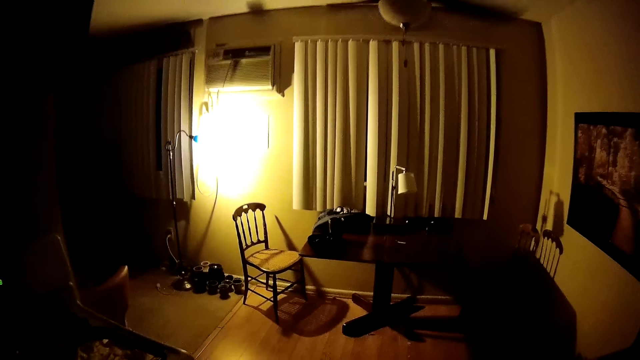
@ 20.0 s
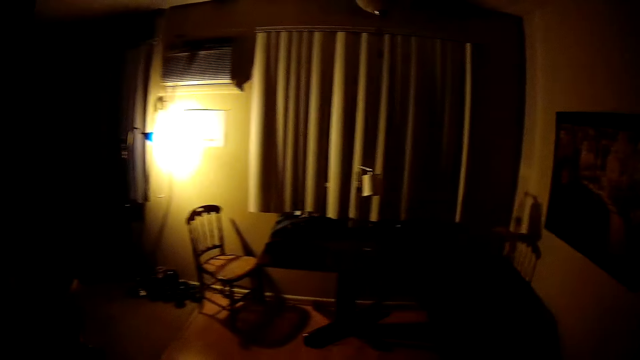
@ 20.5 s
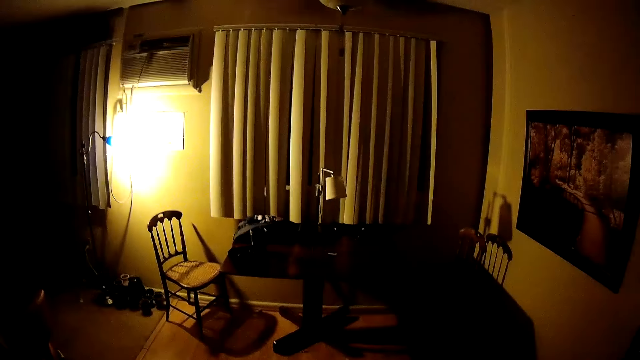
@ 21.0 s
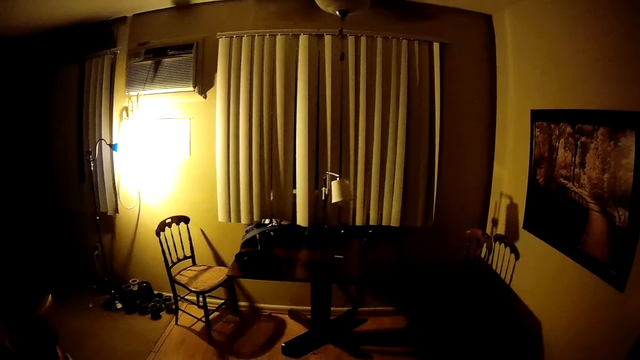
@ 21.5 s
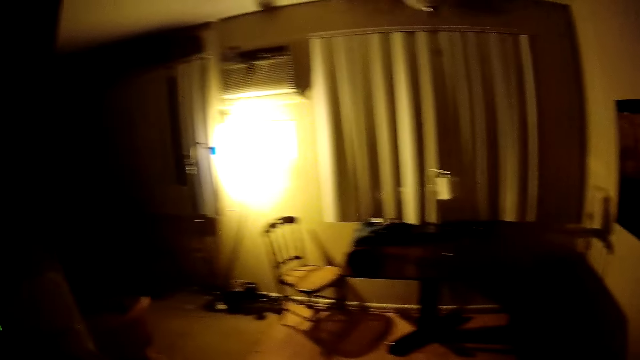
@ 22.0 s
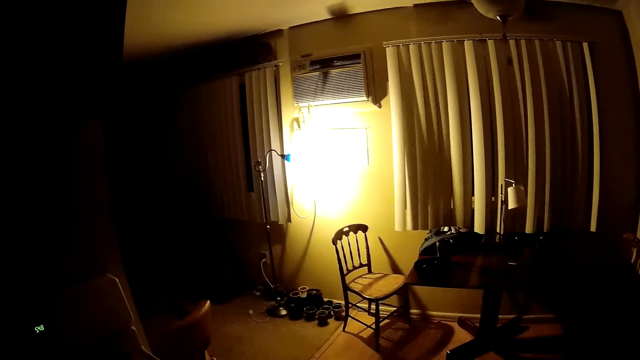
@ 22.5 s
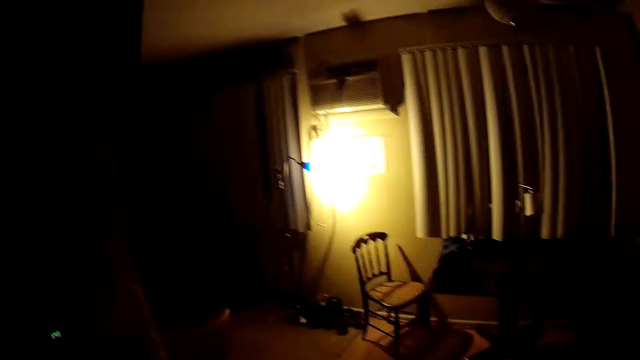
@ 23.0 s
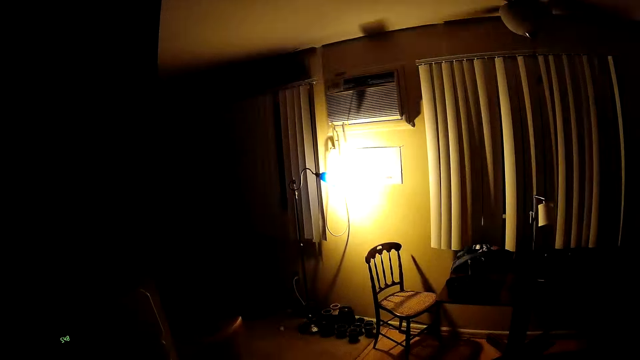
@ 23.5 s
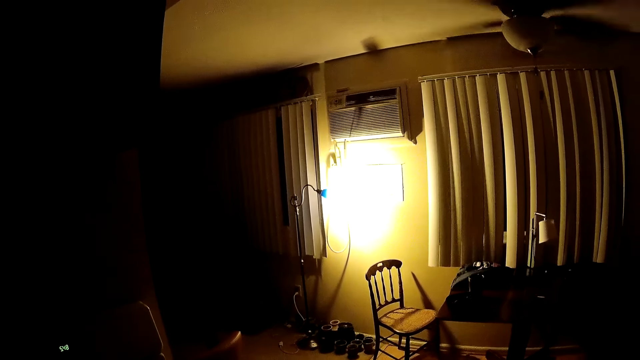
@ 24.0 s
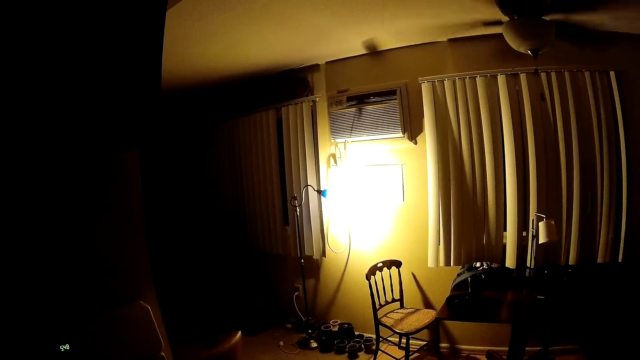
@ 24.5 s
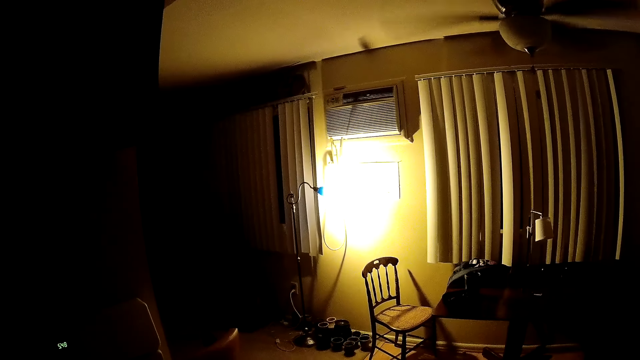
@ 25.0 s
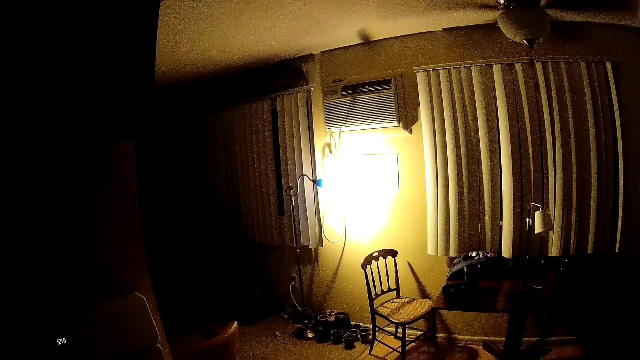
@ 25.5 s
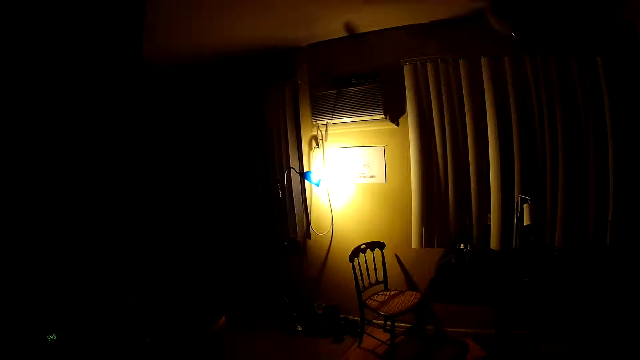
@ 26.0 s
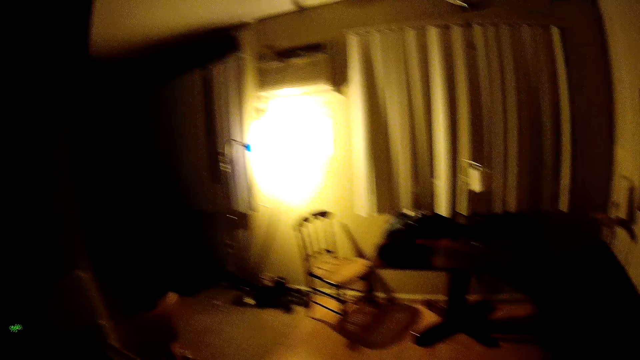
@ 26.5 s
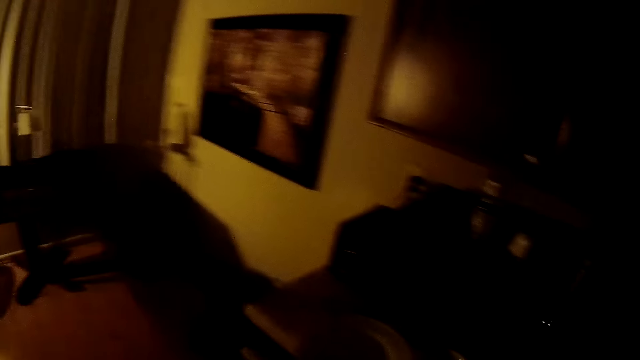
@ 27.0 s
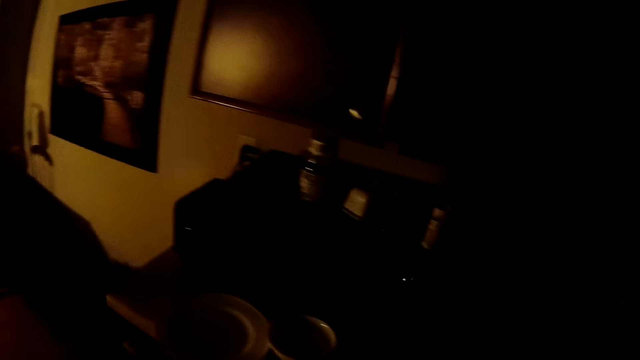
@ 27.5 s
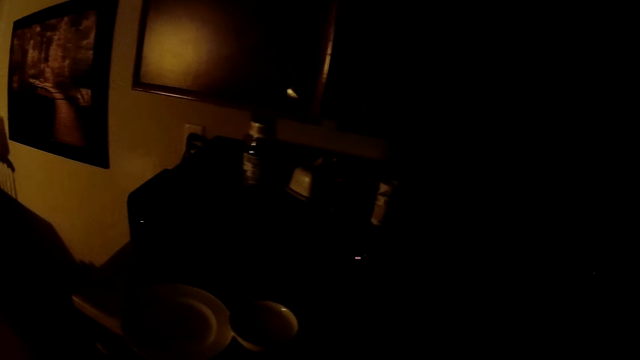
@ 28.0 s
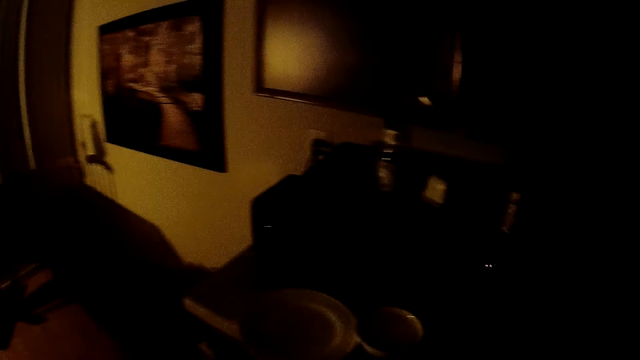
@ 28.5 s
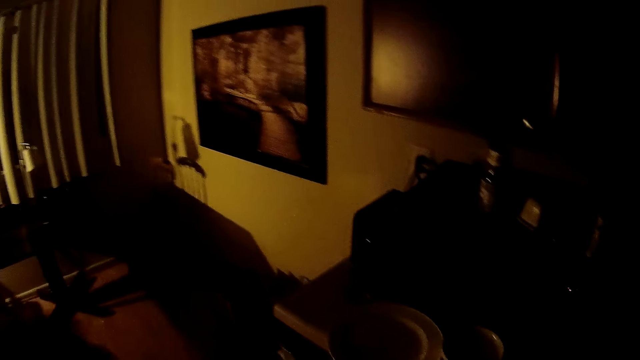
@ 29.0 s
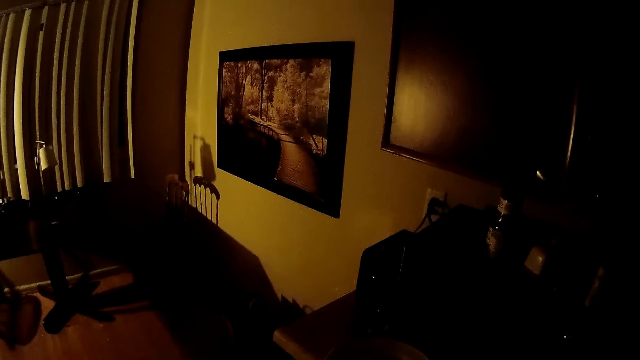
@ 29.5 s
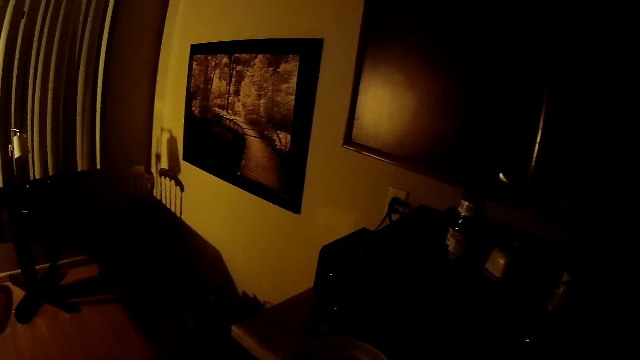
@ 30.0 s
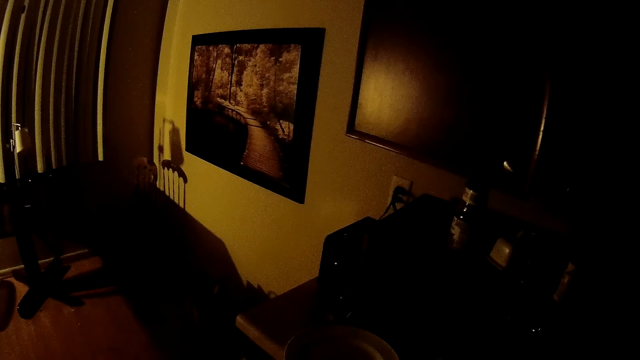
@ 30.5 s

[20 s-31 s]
The camera wearer walks in the room. They turn.
